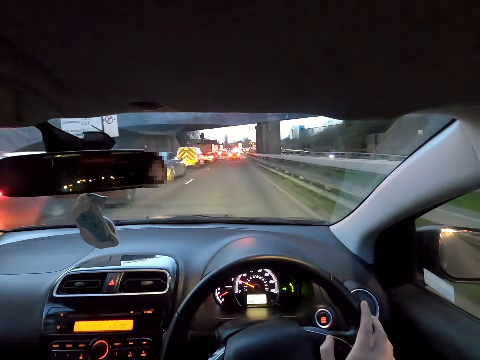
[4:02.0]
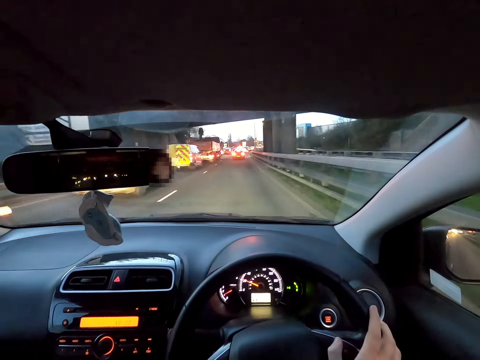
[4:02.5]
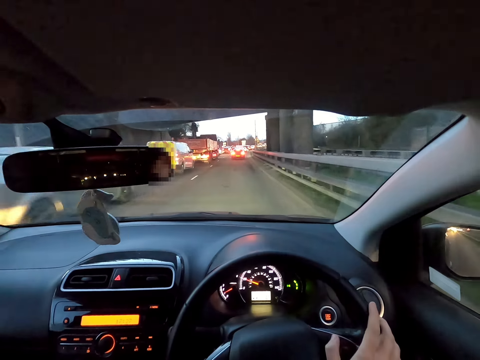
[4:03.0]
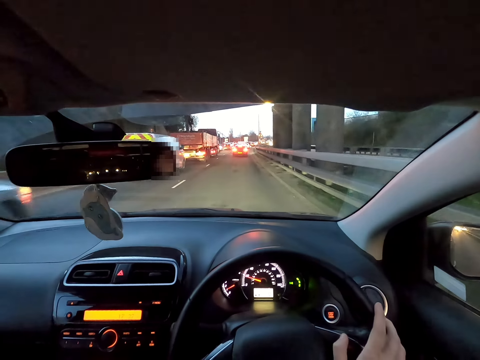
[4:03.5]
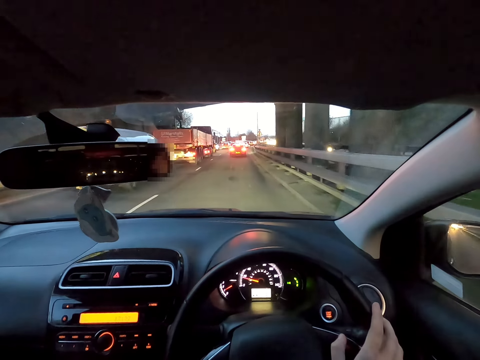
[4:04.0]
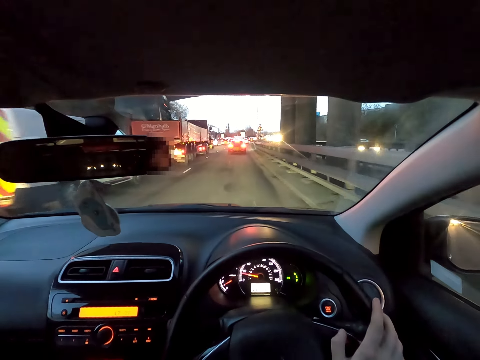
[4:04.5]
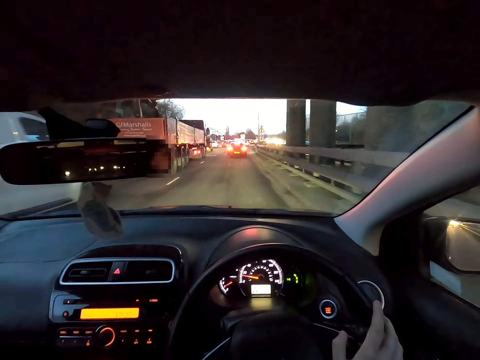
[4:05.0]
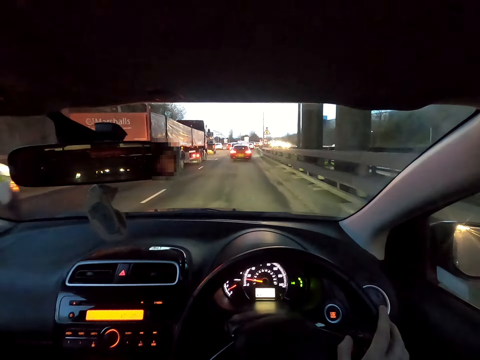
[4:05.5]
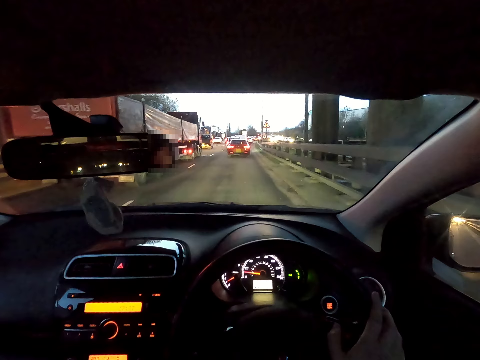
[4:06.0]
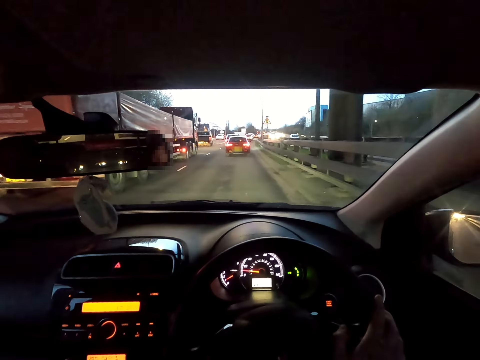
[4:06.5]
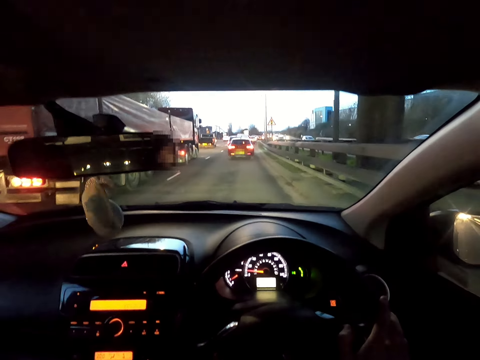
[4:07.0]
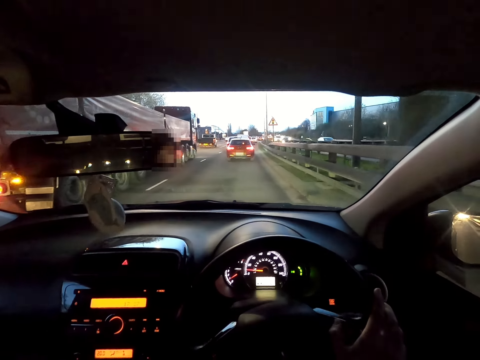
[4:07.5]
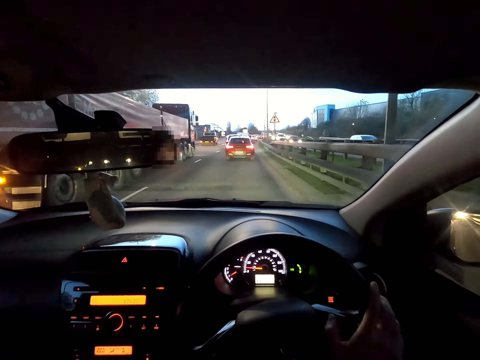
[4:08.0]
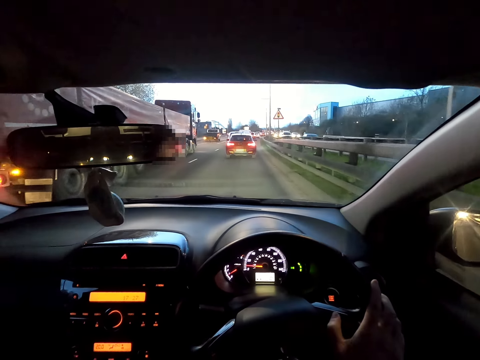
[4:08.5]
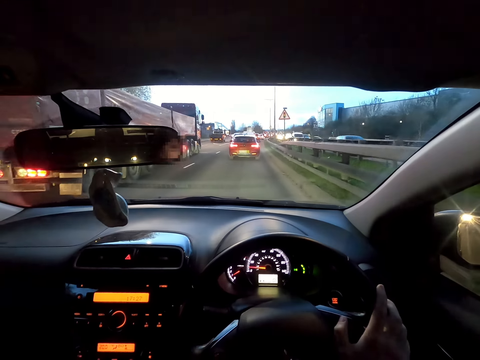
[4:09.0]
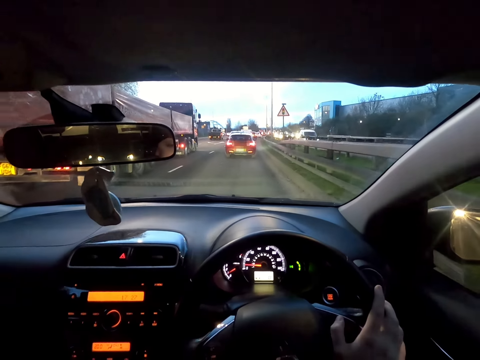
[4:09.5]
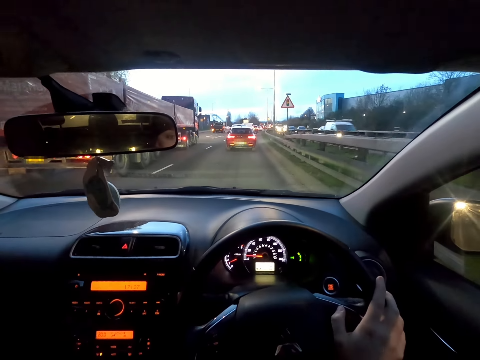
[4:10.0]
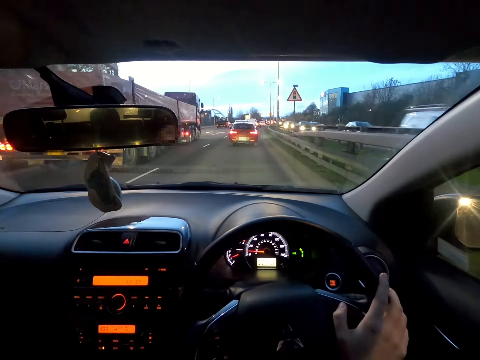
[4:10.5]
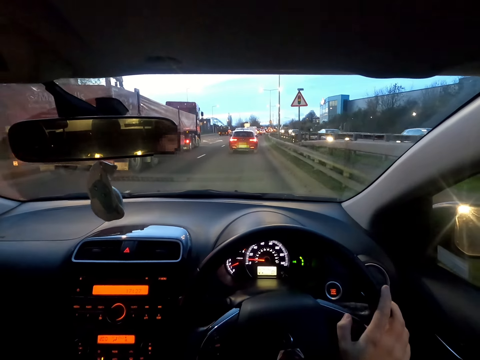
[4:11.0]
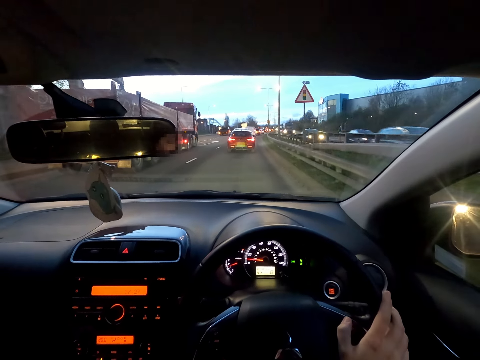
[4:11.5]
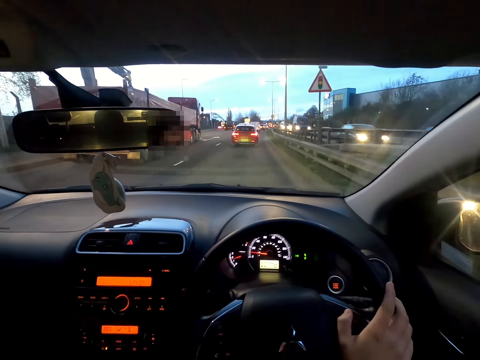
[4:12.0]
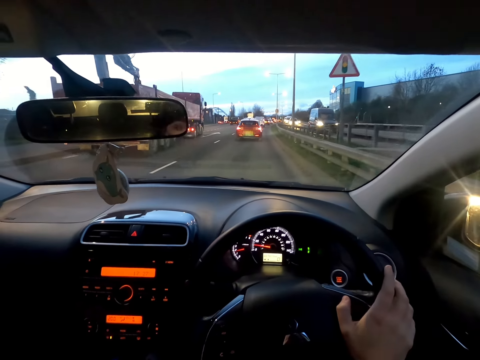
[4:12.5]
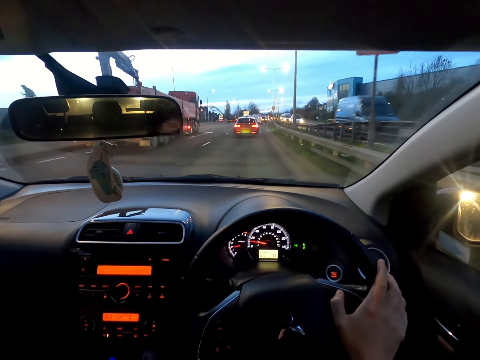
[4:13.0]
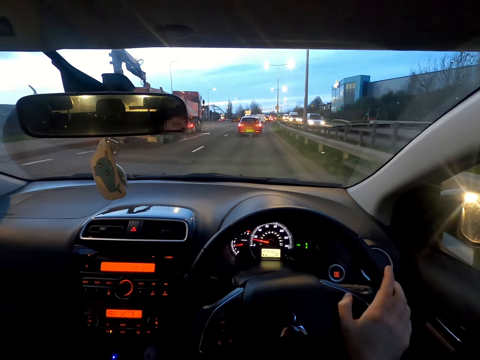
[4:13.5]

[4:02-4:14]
The camera wearer drives past a red car. He drives past a white car. He drives past a white van. He stops the car on the road with his right hand on the steering wheel. He drives the car on the road with his right hand on the steering wheel.

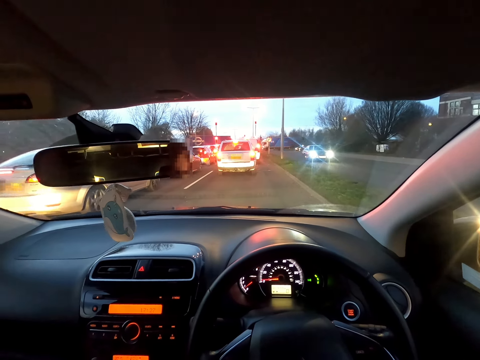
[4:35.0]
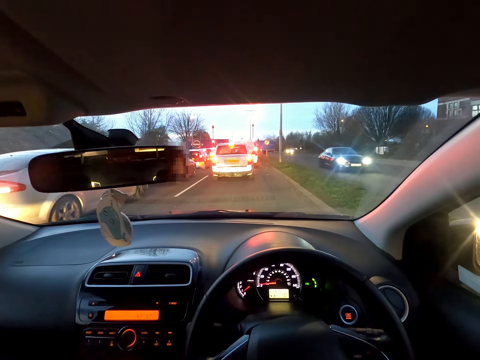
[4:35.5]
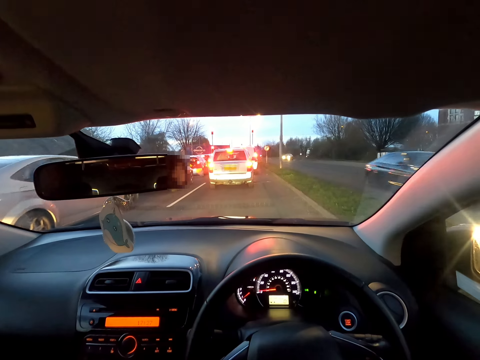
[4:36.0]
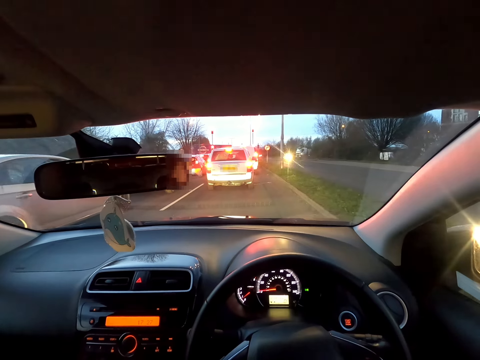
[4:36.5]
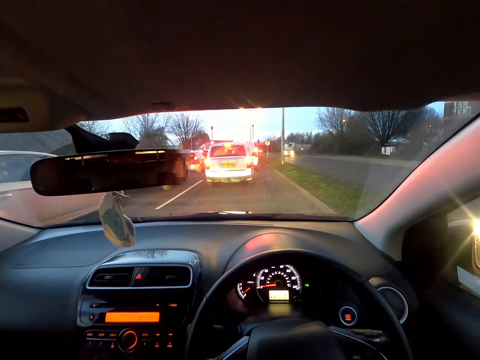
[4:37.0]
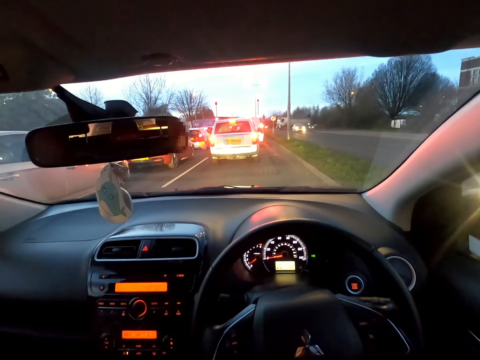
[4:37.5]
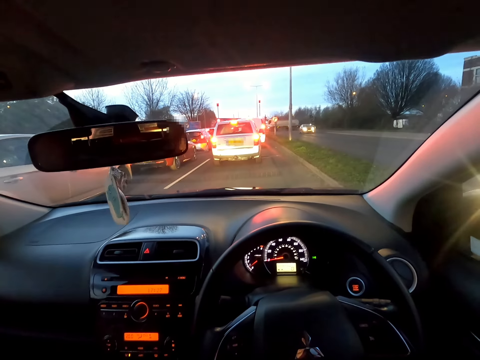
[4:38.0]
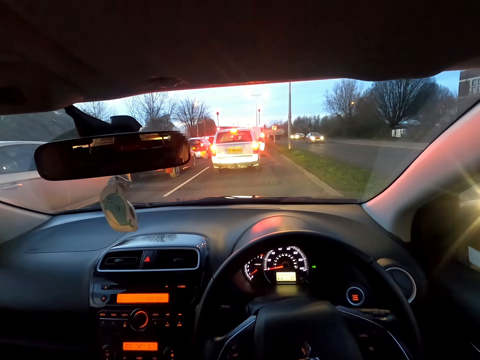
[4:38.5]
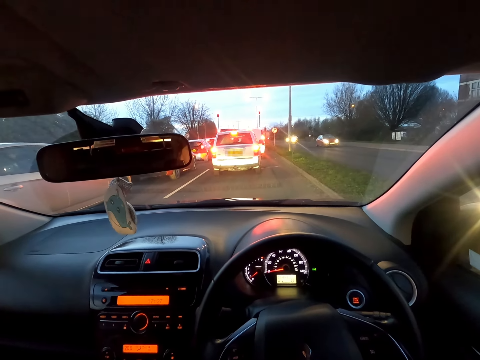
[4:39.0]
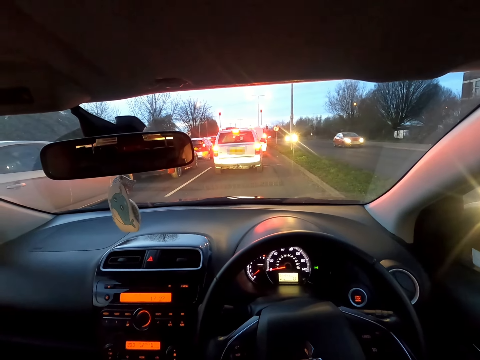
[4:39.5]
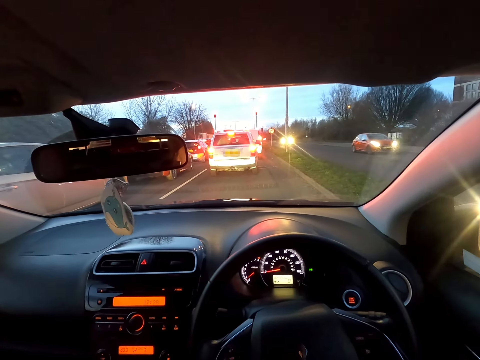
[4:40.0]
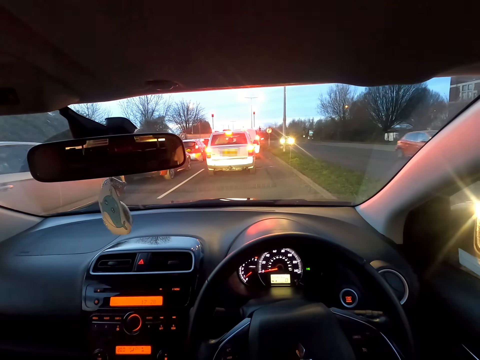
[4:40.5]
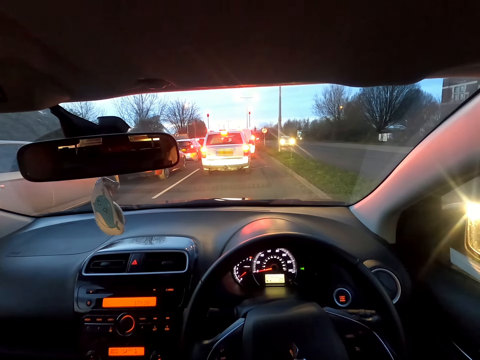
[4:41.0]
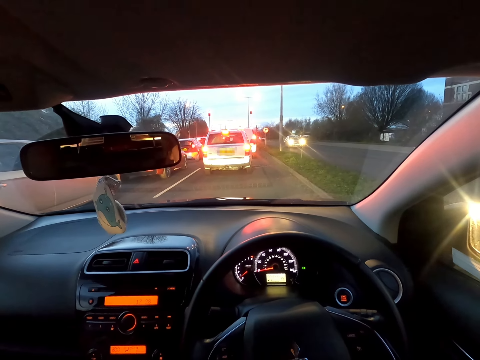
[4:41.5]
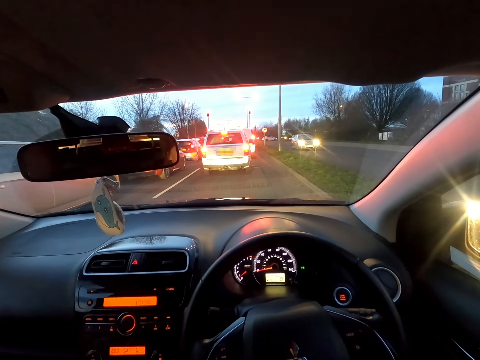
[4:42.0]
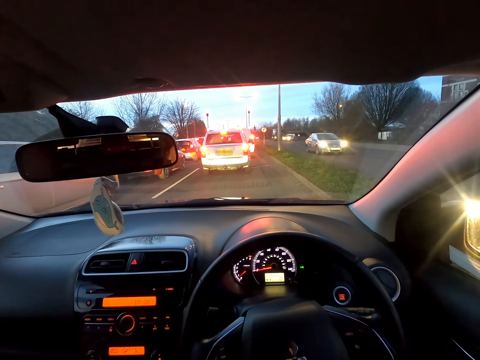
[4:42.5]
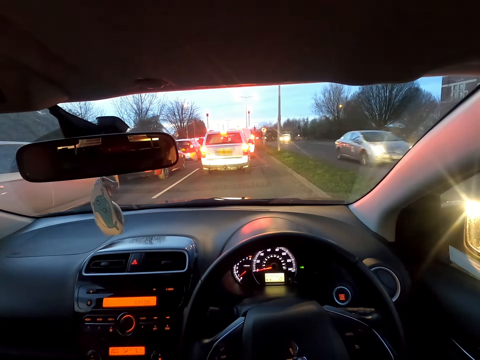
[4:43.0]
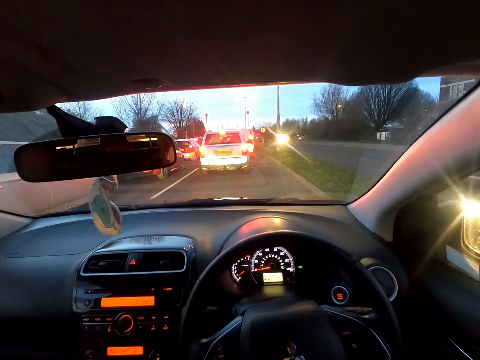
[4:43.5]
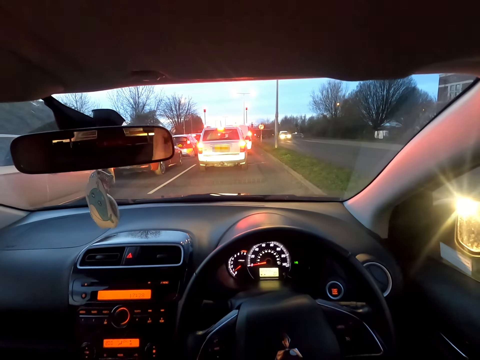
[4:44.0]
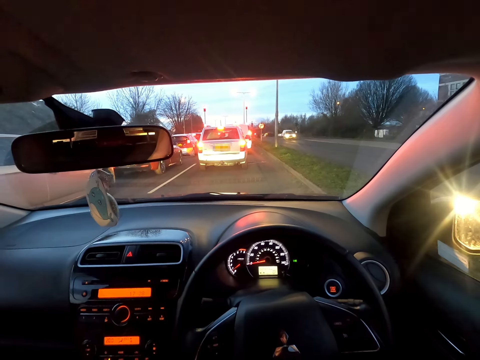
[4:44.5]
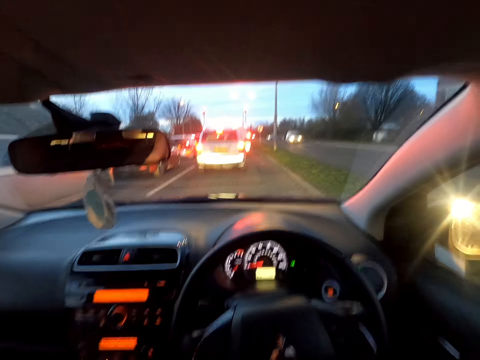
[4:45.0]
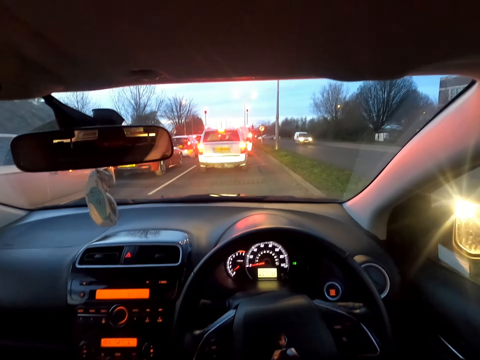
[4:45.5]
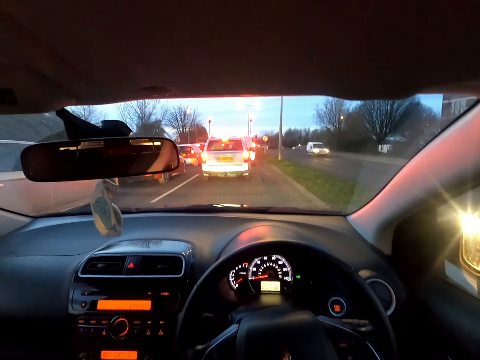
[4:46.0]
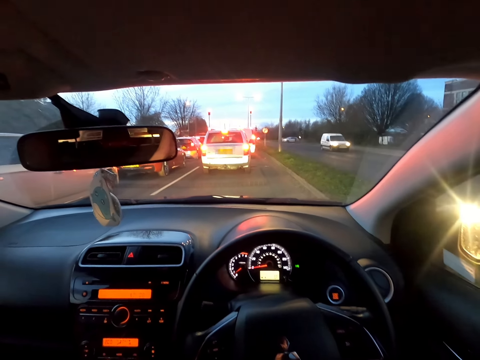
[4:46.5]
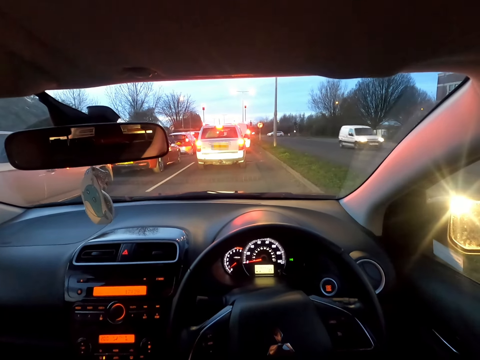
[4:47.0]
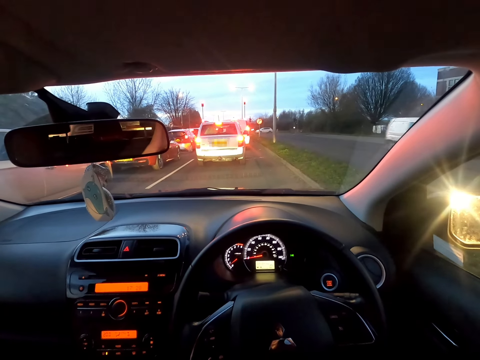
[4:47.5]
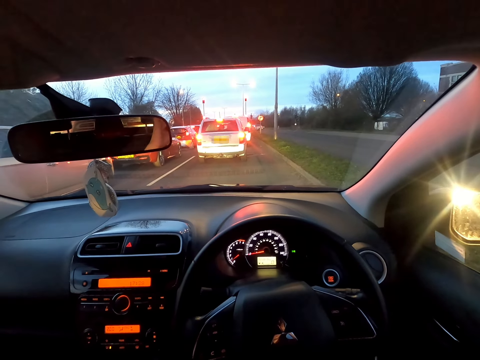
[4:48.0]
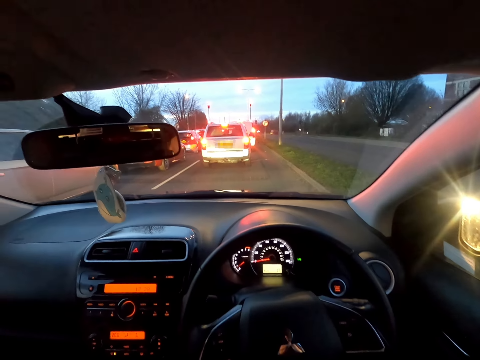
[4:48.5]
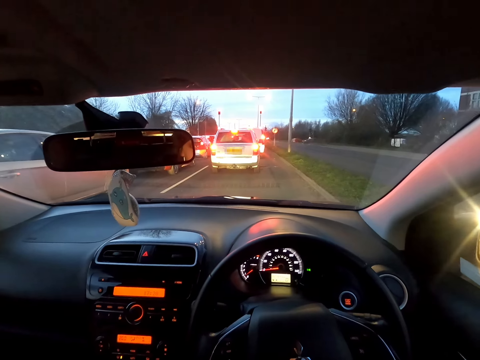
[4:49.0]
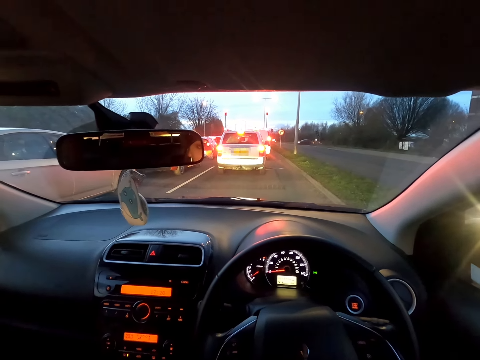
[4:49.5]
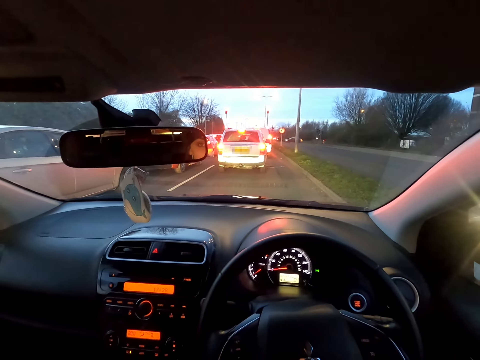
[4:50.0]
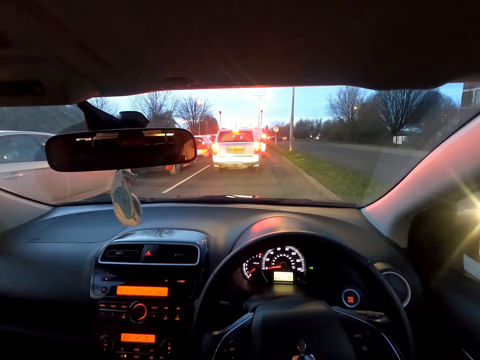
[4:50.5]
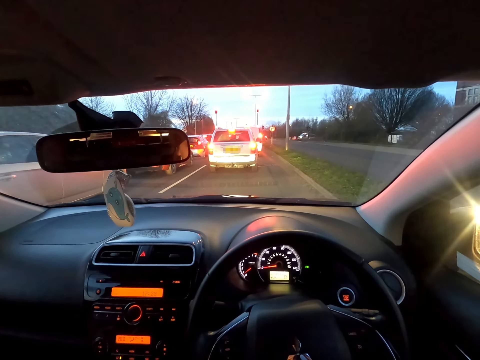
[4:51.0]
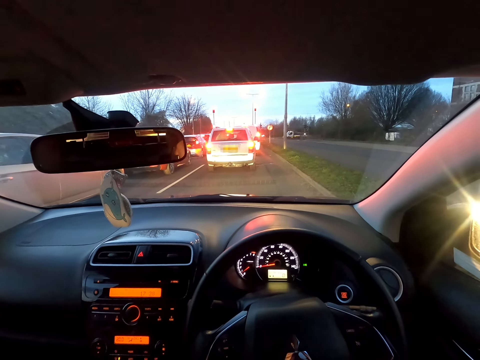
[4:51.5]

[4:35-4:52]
A black car drives past the camera wearer. The camera wearer stops the car on the road. A red car drives past them. A gray car drives past the camera wearer.
